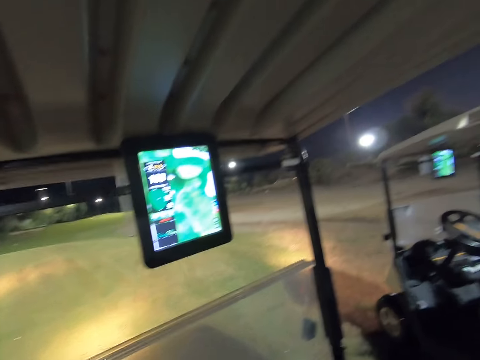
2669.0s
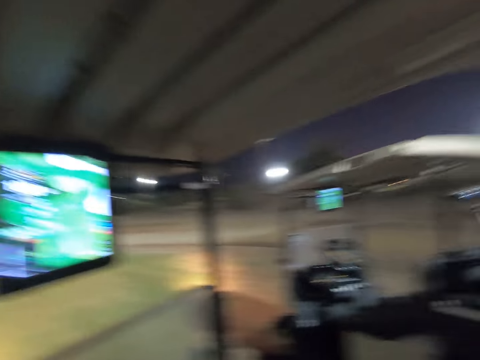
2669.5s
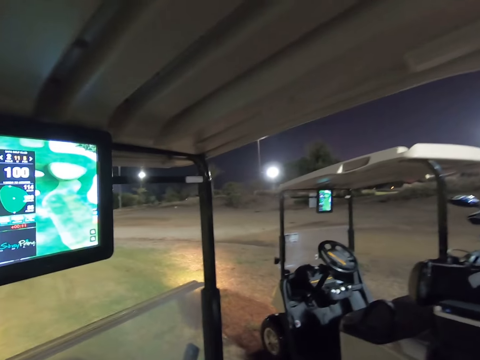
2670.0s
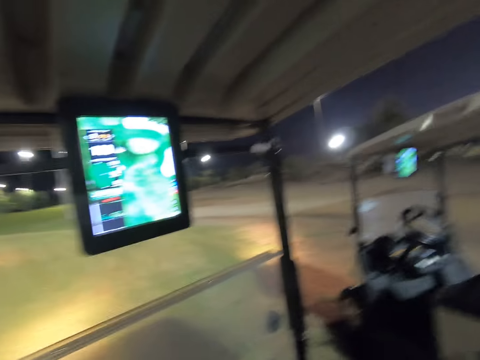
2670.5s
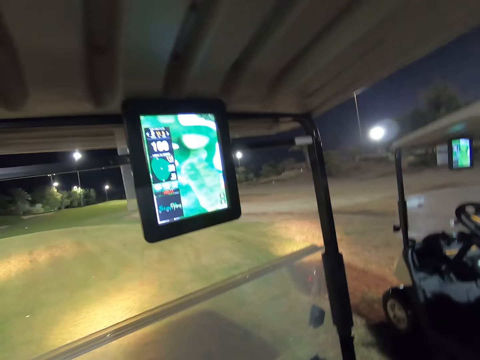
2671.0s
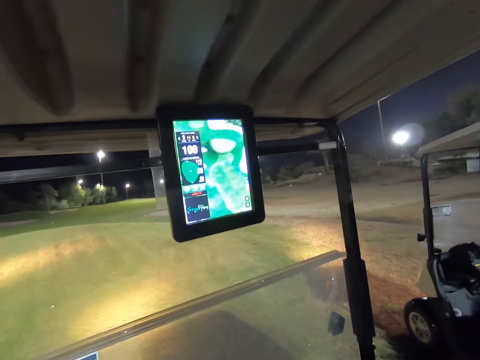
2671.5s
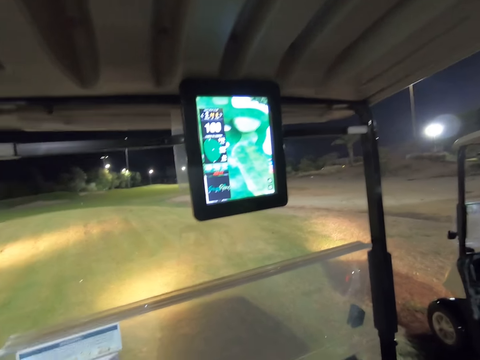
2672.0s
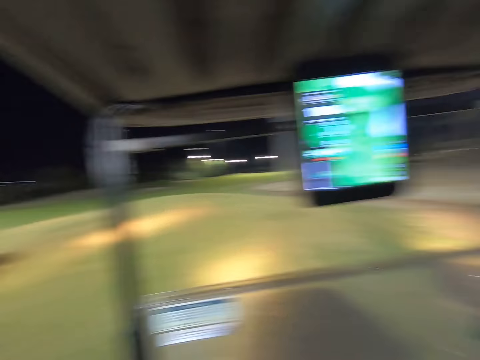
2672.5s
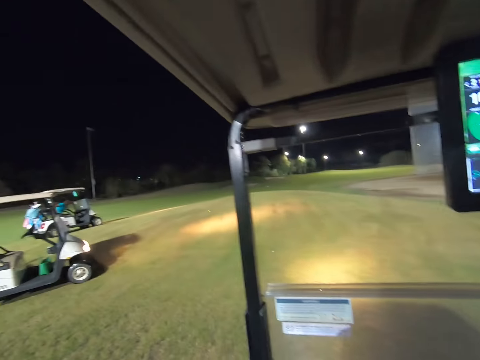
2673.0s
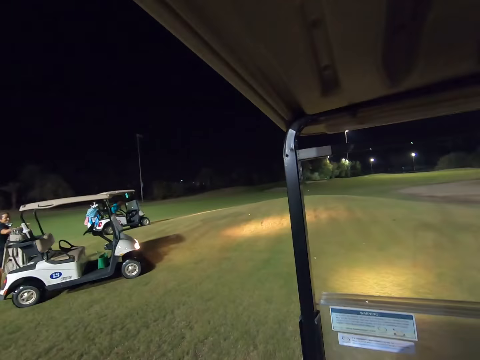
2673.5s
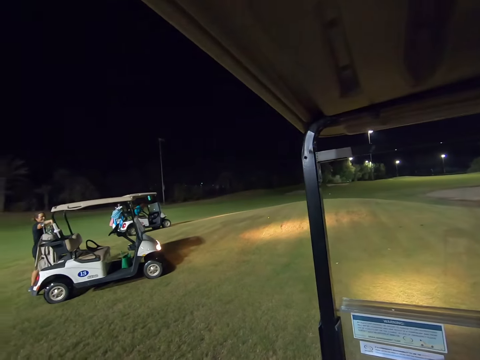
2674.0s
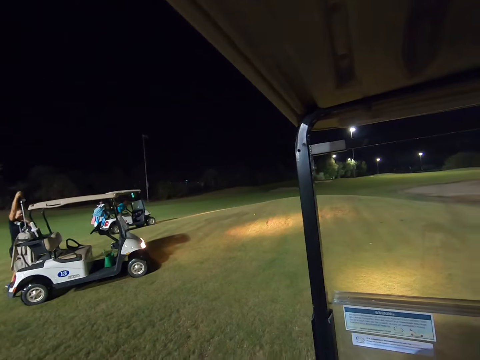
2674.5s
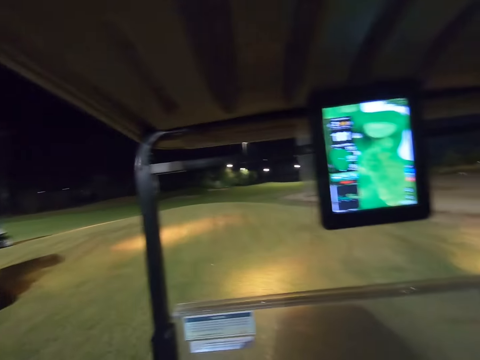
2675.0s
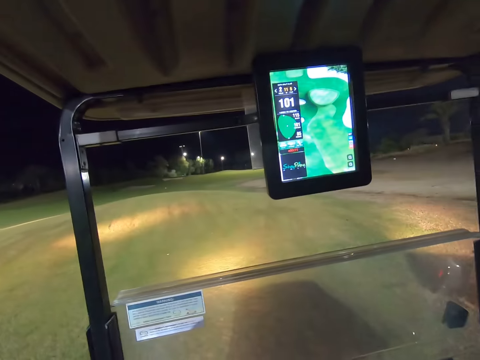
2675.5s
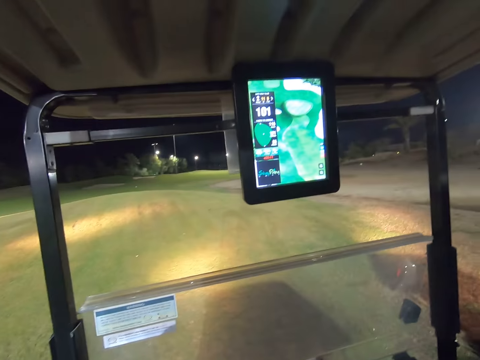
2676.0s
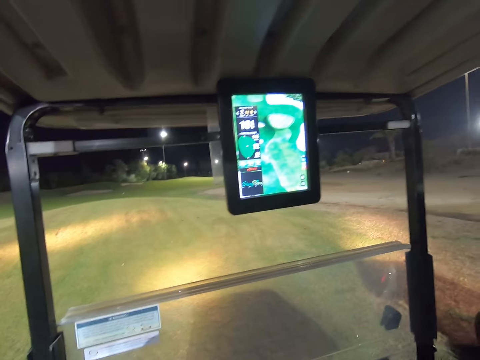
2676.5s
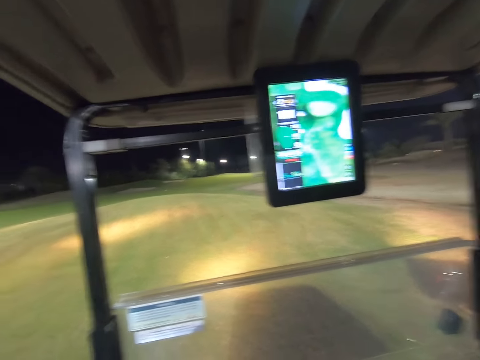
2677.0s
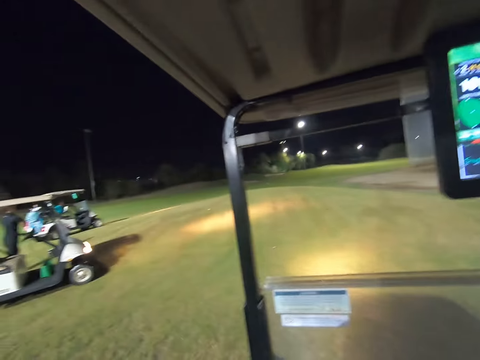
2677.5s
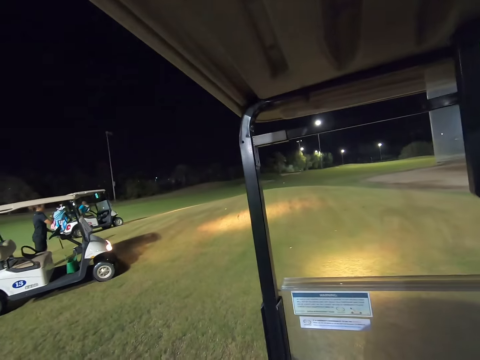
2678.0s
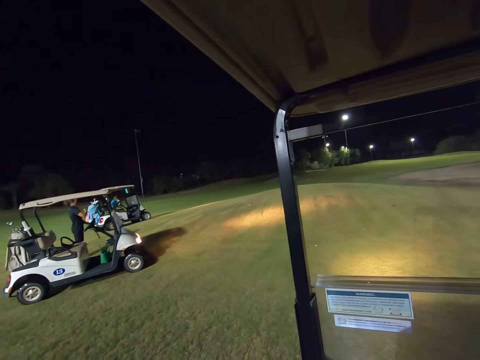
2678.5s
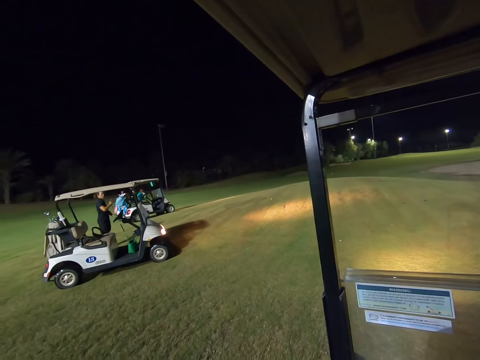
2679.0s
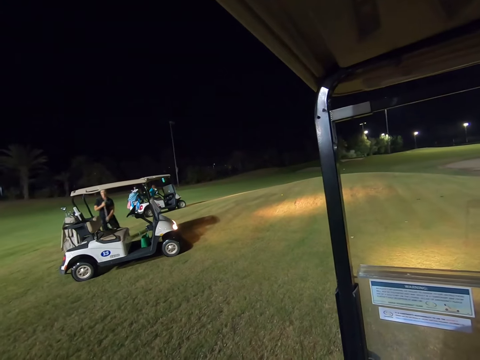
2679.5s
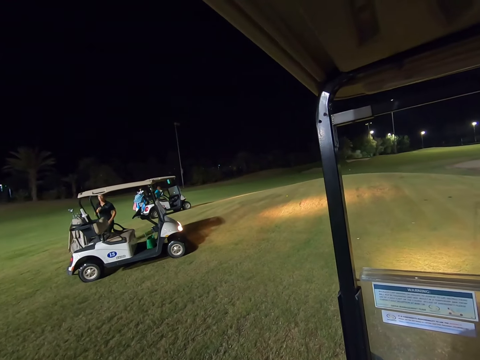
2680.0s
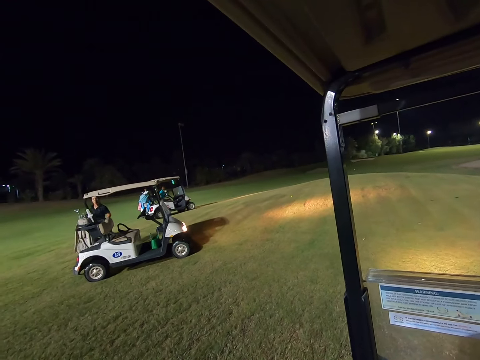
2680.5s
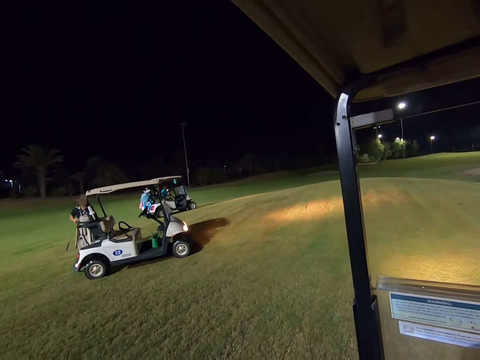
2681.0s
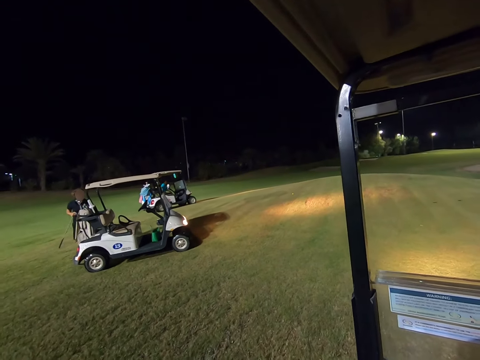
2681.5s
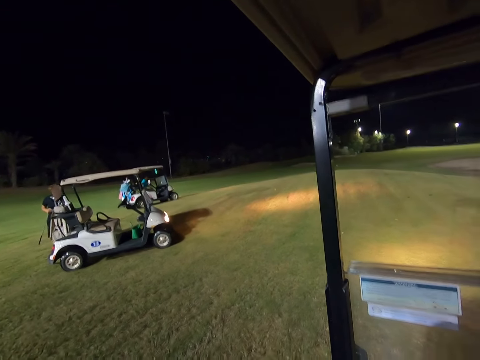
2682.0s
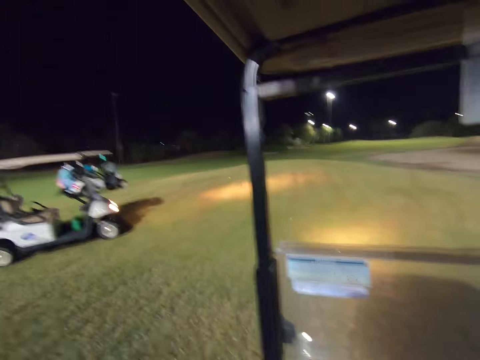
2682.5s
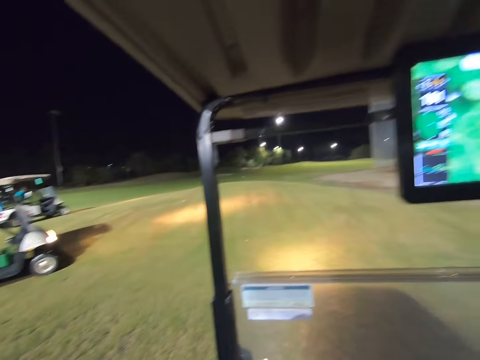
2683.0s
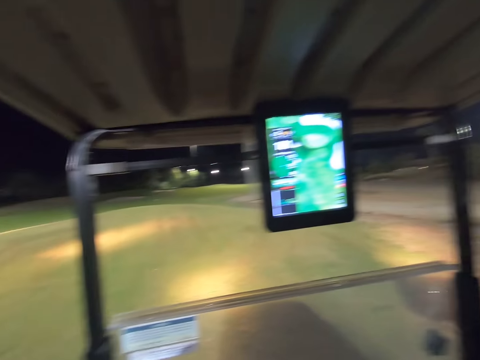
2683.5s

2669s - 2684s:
A woman takes out a stick.

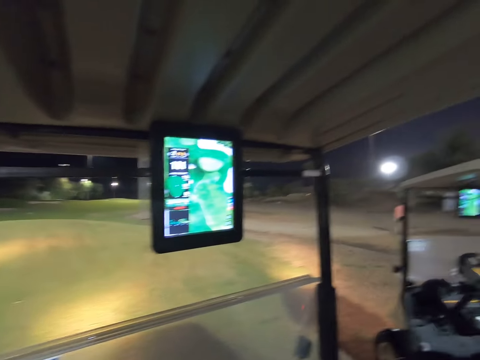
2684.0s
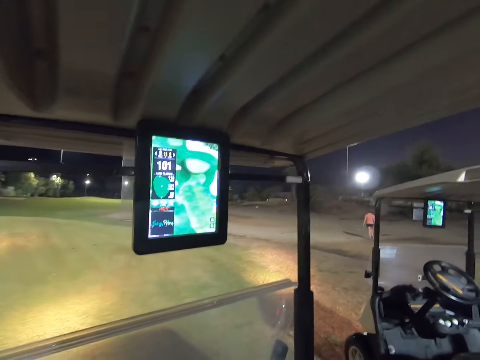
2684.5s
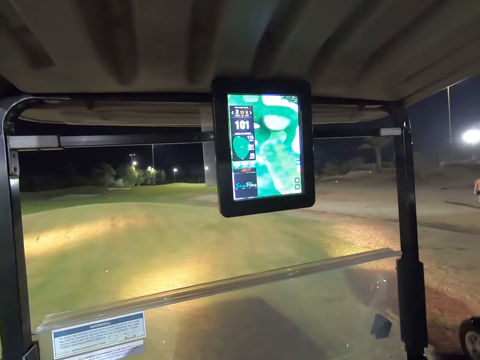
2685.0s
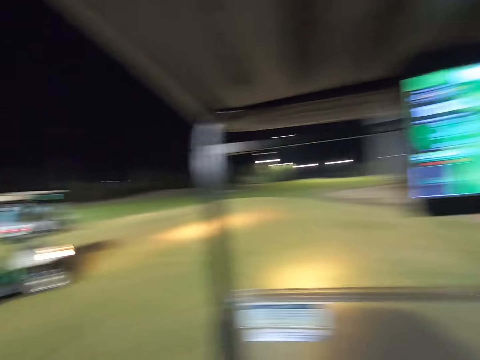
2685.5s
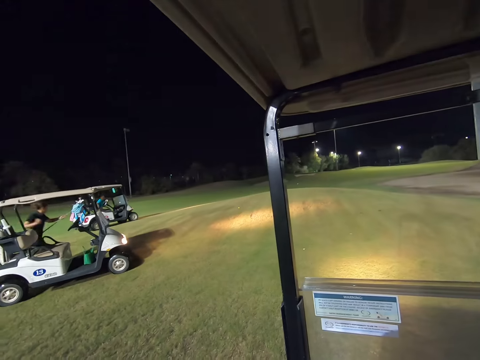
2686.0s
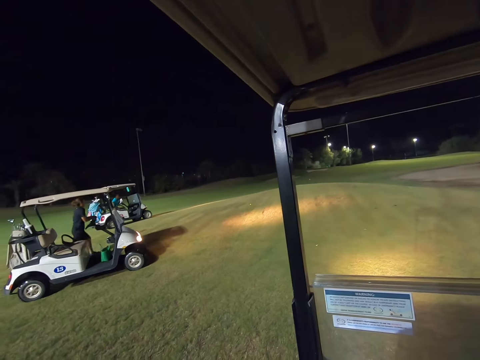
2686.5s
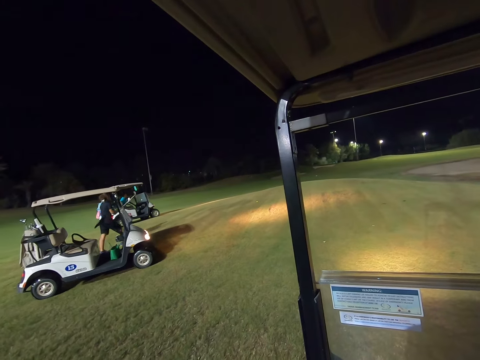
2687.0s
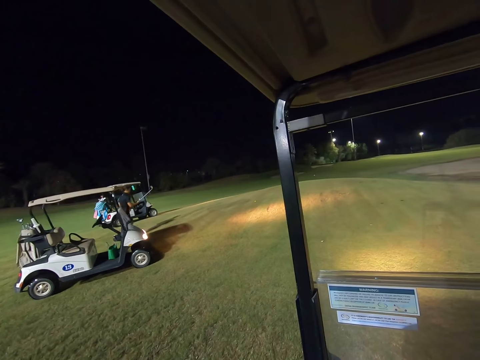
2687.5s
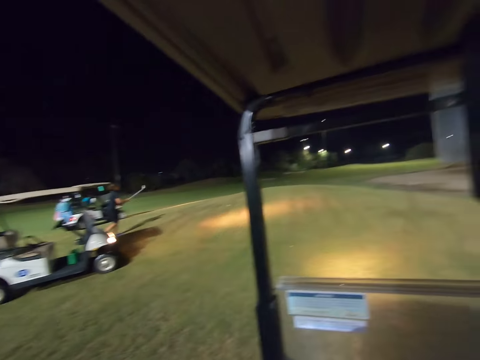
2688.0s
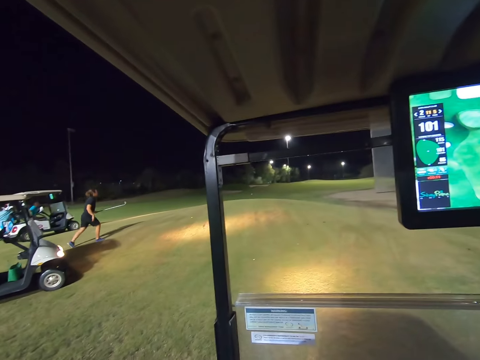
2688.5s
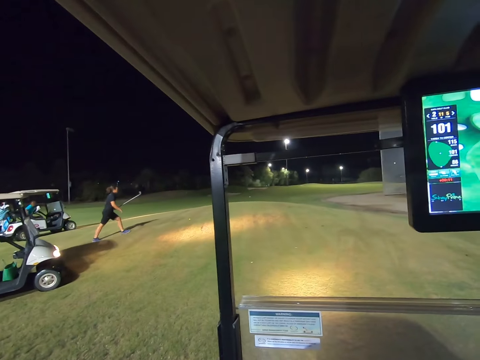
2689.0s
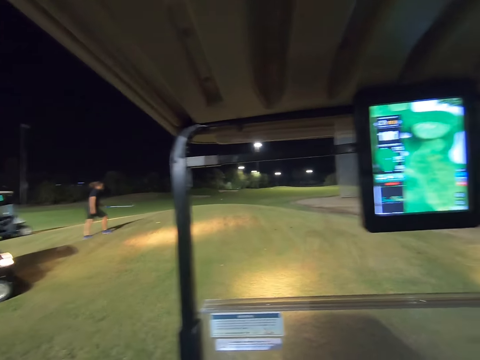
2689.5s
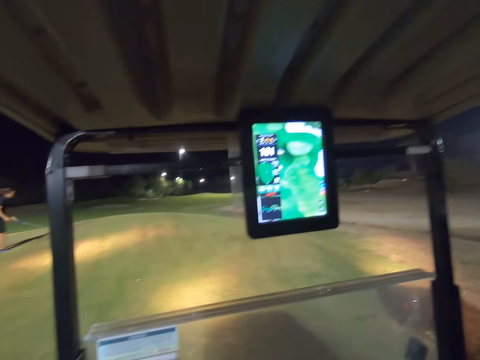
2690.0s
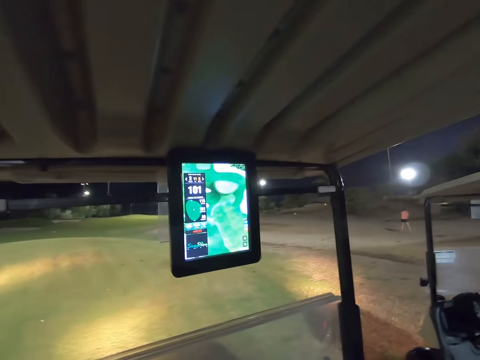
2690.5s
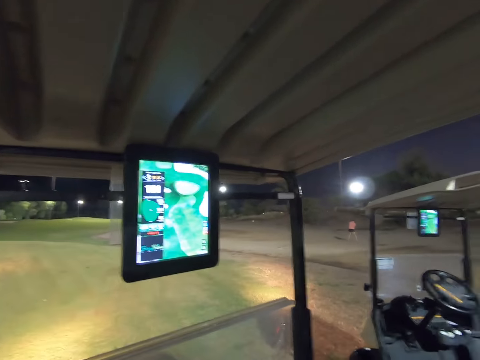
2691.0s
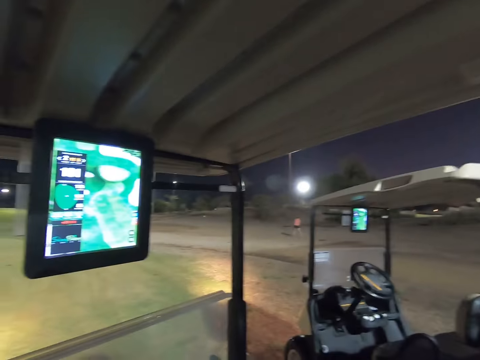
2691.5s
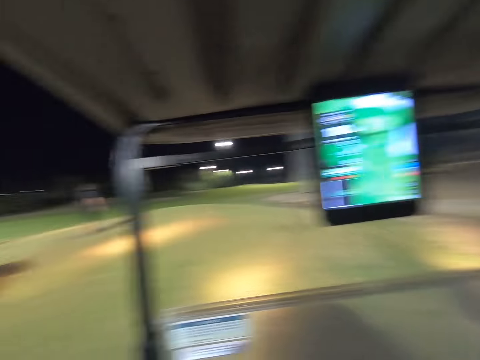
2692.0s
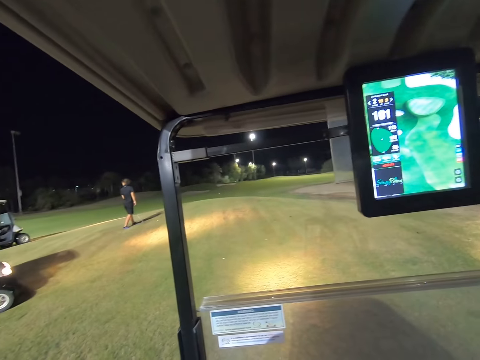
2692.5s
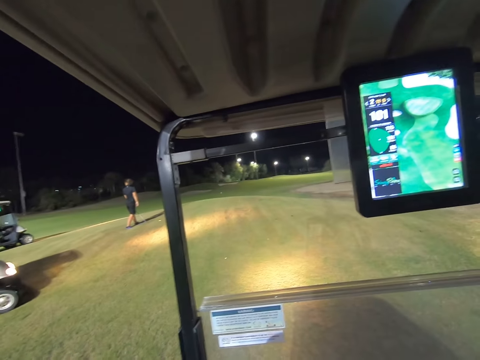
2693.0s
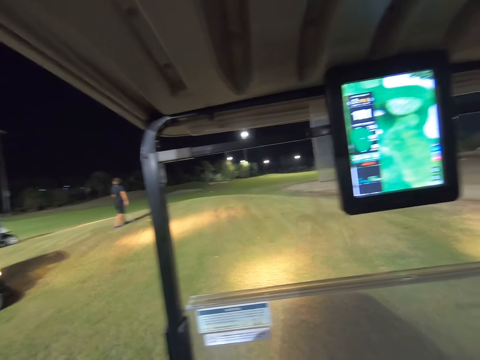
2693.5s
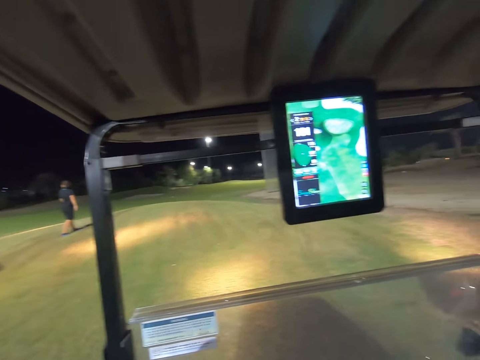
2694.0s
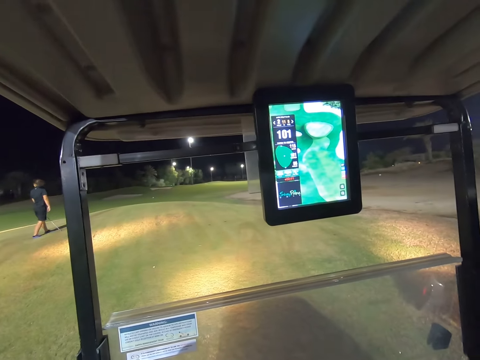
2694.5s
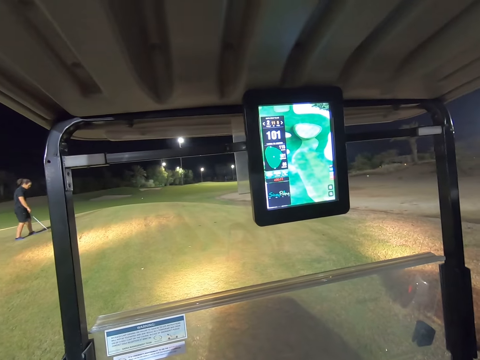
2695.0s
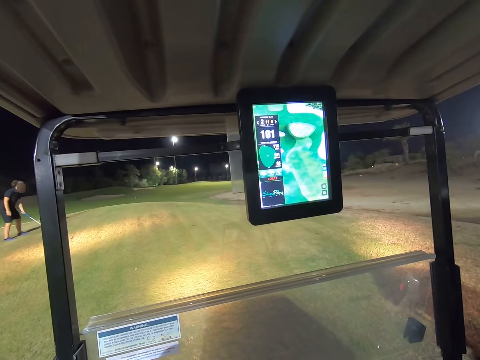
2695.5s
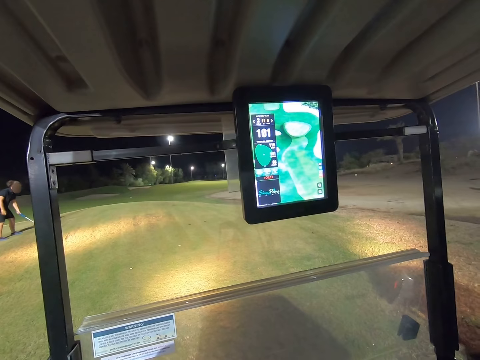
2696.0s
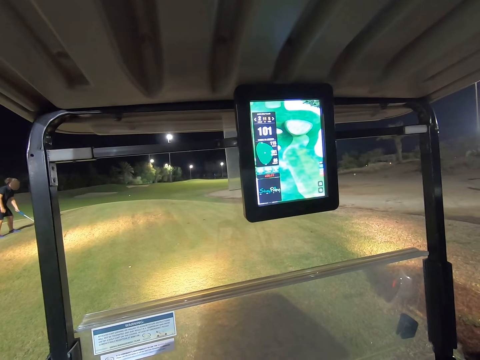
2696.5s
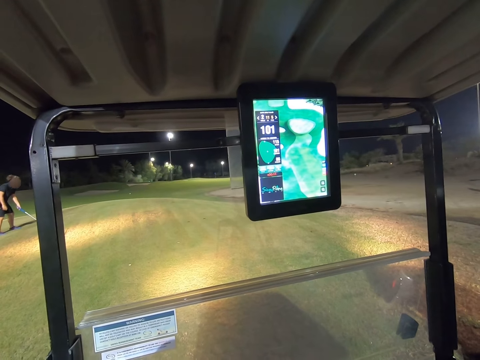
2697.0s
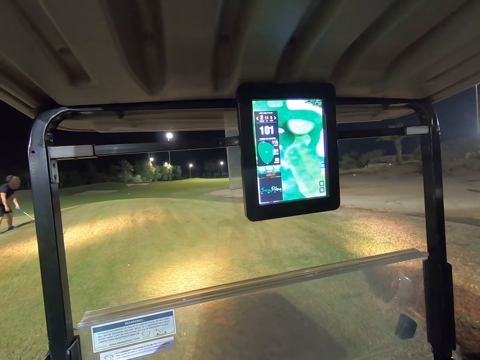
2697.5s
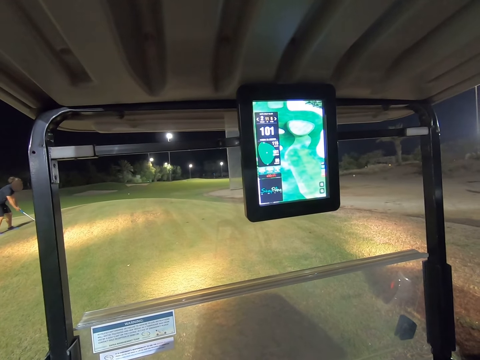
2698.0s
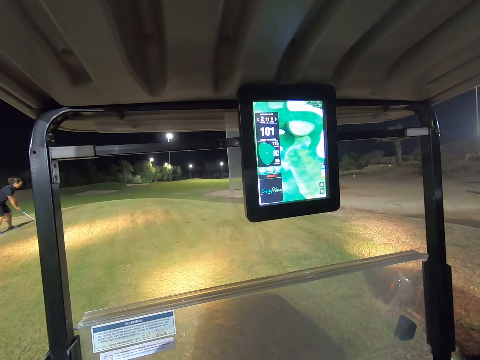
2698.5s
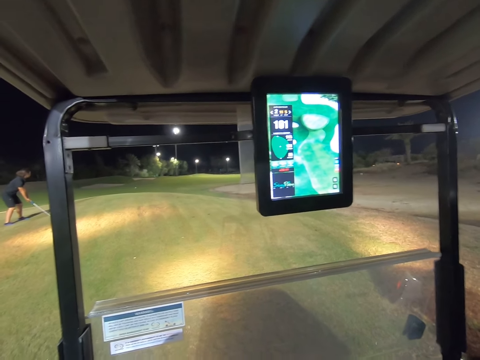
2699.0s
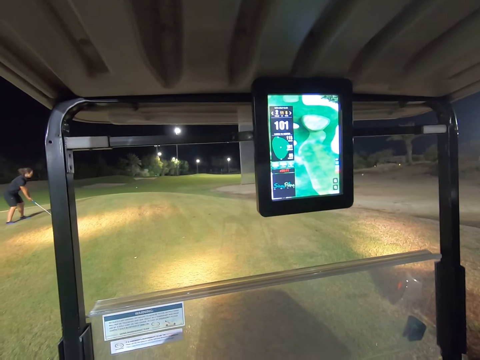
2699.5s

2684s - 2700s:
A woman walks with the stick in her left hand. She bends with the stick on the ground.
